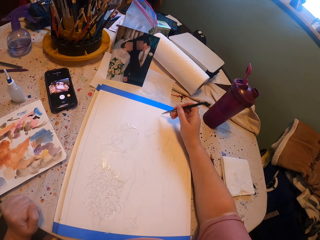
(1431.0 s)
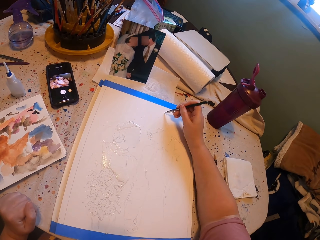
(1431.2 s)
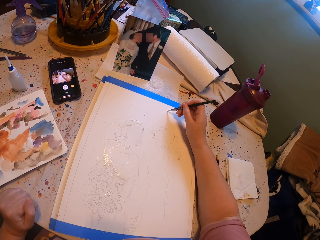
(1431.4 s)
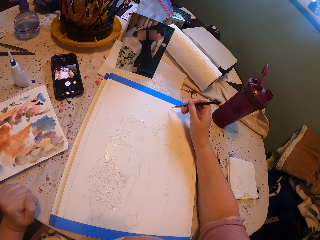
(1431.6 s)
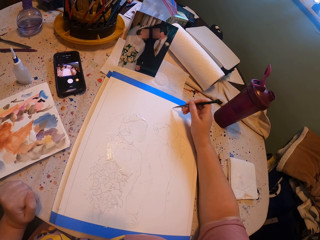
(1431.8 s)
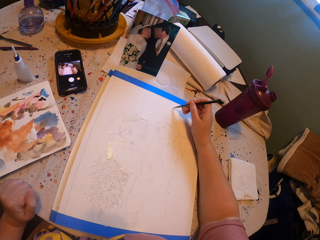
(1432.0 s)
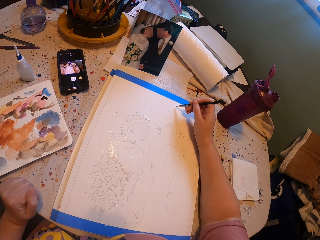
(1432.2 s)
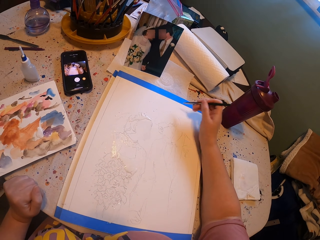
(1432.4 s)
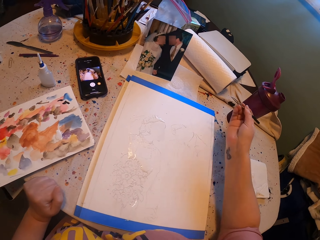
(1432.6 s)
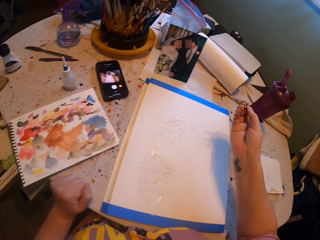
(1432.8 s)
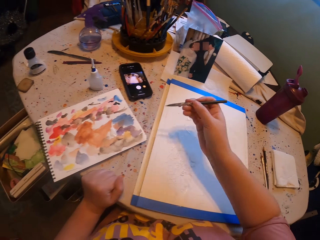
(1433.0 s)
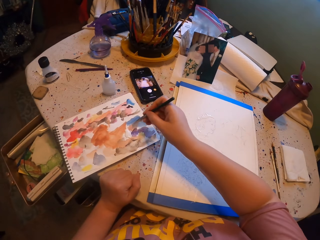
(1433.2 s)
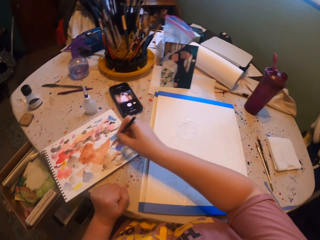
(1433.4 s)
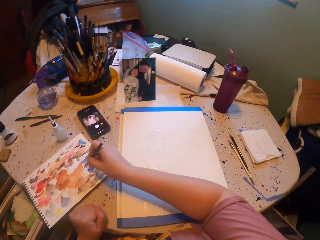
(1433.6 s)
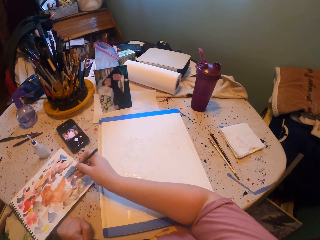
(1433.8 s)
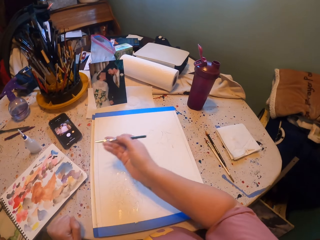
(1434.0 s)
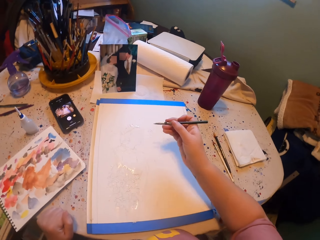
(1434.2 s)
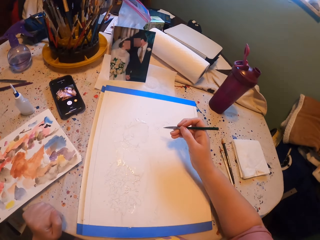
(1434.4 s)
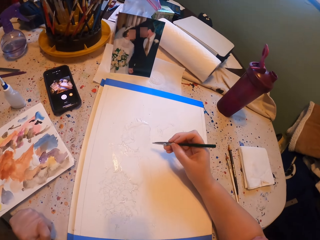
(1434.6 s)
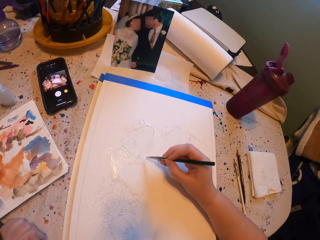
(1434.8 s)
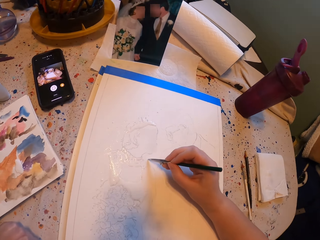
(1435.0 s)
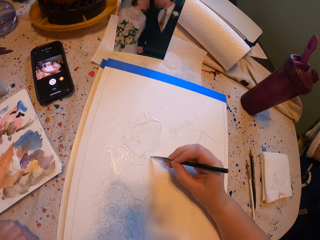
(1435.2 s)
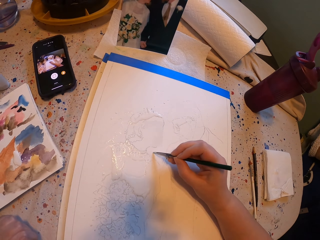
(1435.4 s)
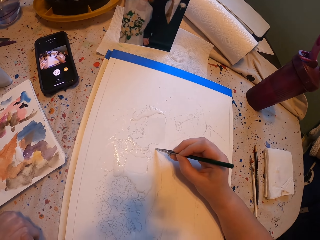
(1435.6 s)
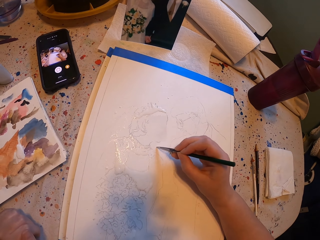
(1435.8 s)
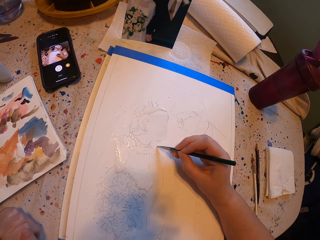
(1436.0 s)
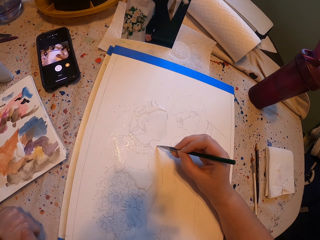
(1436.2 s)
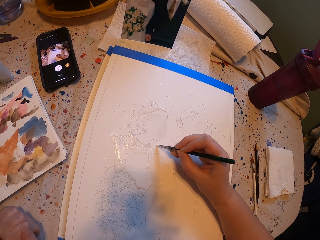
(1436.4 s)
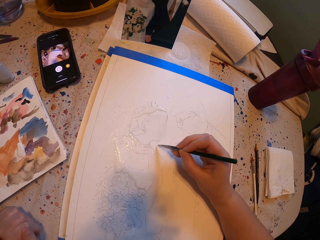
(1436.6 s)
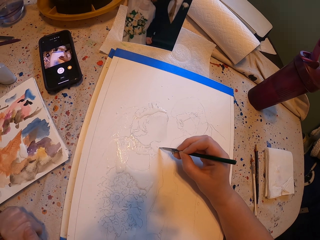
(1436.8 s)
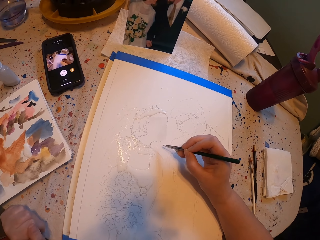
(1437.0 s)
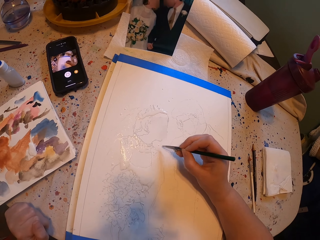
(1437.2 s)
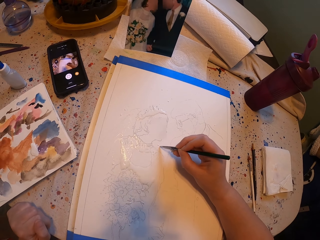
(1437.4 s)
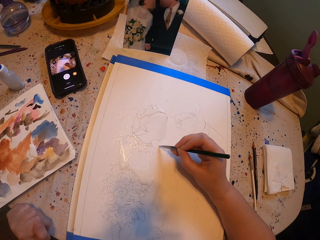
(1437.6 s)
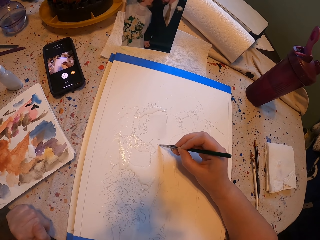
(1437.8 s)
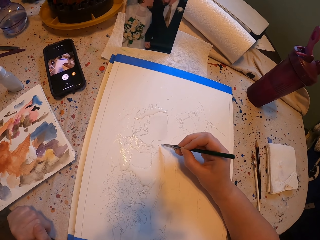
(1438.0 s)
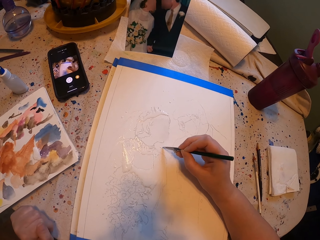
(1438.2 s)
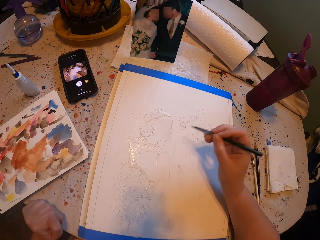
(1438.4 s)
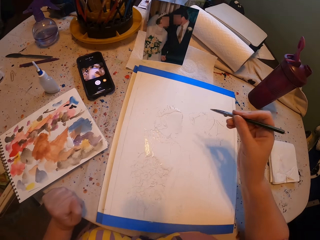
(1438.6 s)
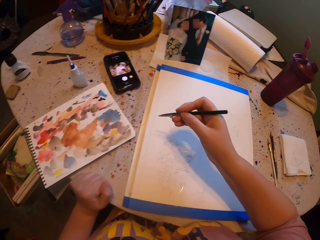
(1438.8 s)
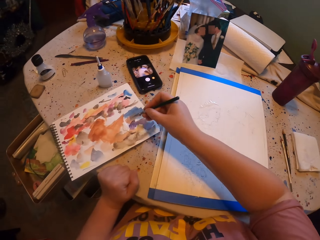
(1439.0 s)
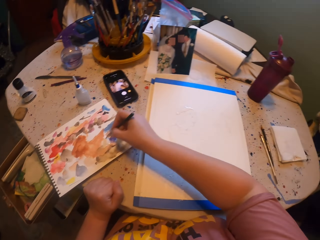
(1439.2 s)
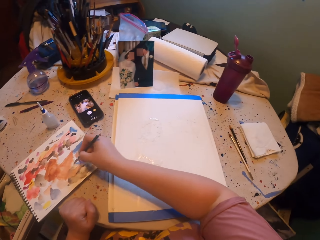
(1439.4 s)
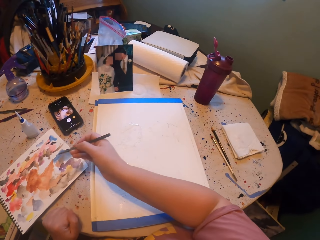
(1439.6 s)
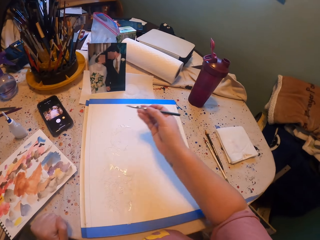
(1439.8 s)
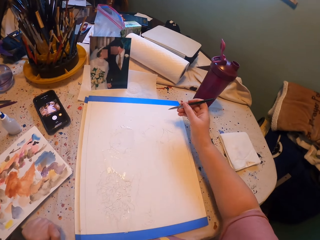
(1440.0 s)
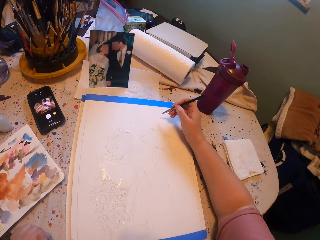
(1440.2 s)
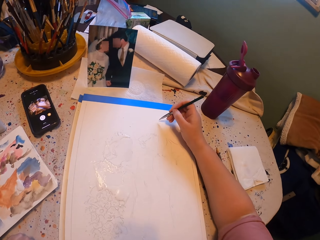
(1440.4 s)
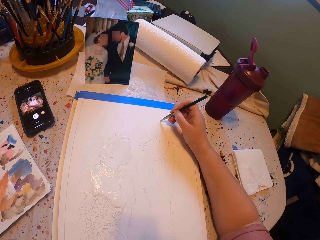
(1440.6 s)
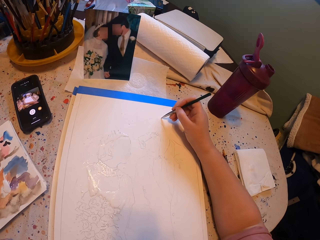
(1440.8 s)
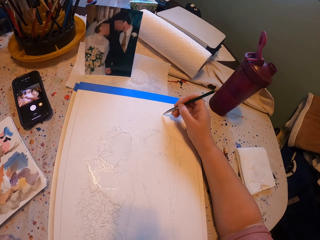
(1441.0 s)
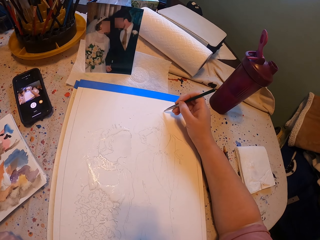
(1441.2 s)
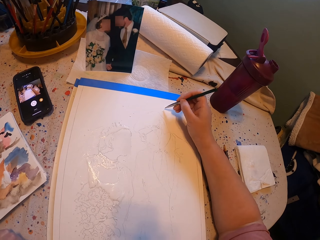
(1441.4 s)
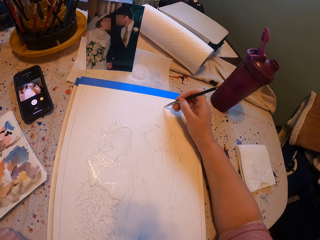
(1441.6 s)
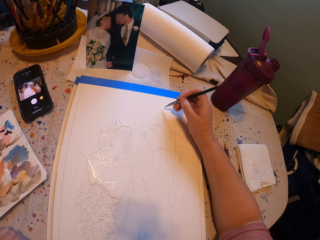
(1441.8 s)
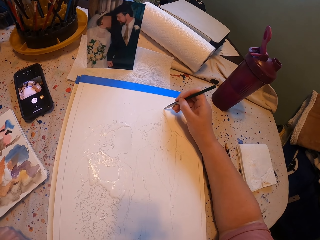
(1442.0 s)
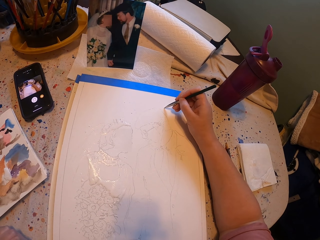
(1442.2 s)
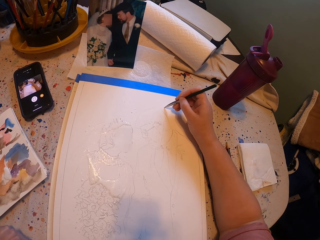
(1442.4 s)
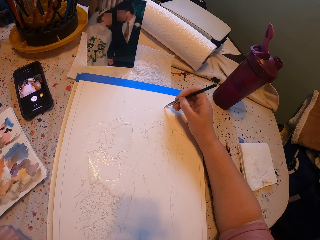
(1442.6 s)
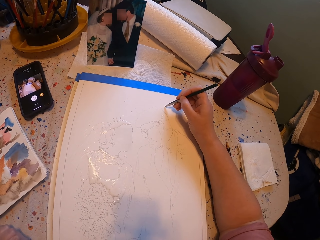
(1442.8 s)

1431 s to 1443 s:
The camera wearer paints a picture with a pen brush. They rub the pen brush on the ink paper. They paint the picture with the pen brush. They rub the pen brush on the ink paper. They paint the picture with the pen brush.

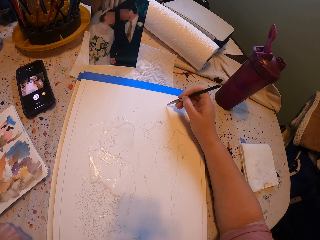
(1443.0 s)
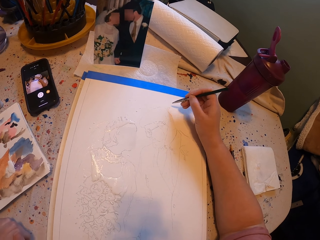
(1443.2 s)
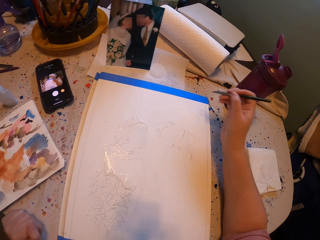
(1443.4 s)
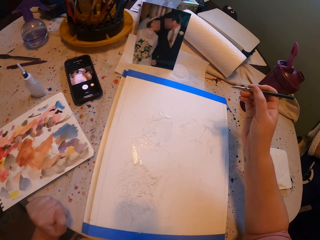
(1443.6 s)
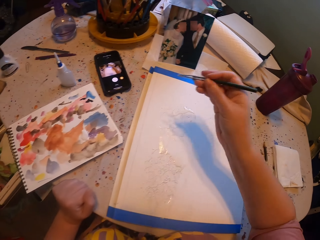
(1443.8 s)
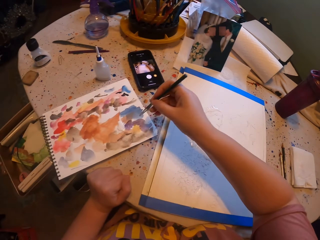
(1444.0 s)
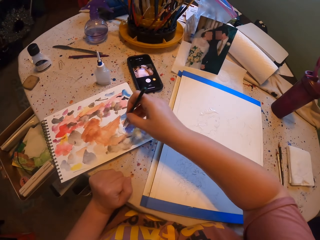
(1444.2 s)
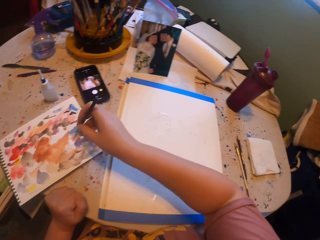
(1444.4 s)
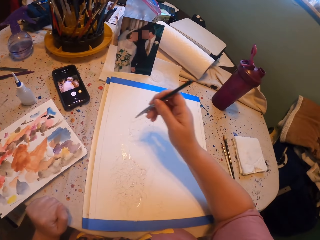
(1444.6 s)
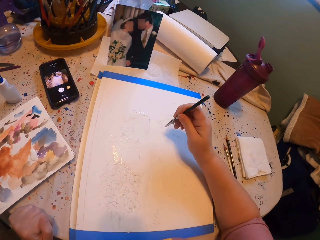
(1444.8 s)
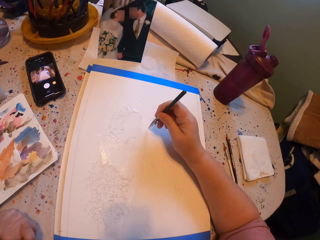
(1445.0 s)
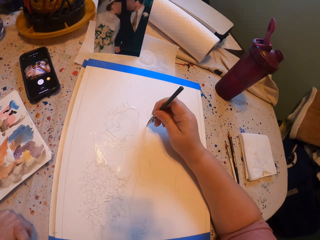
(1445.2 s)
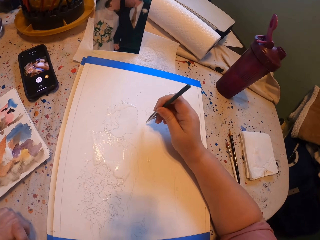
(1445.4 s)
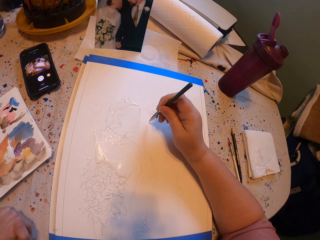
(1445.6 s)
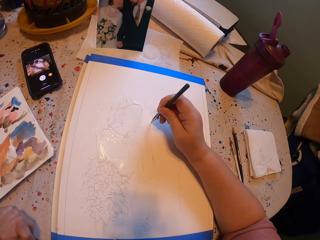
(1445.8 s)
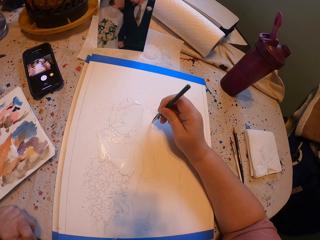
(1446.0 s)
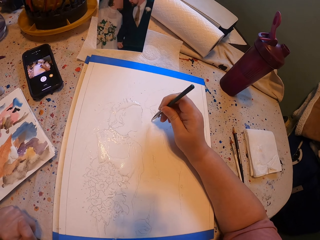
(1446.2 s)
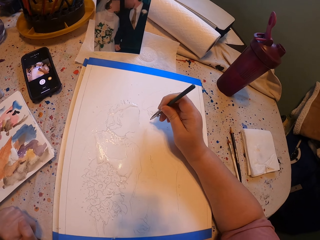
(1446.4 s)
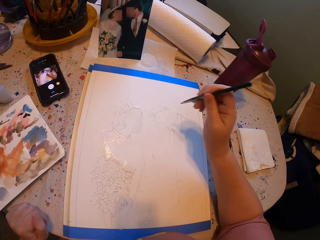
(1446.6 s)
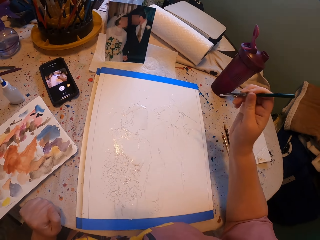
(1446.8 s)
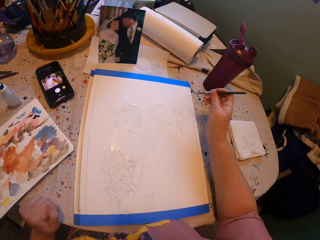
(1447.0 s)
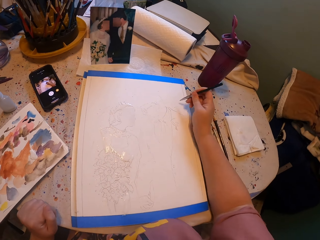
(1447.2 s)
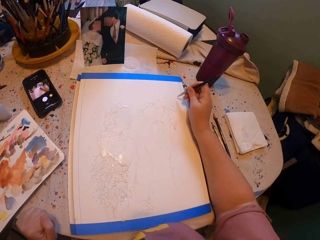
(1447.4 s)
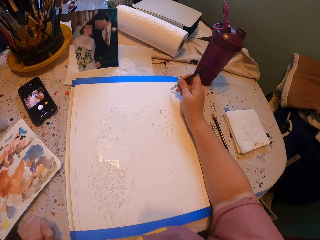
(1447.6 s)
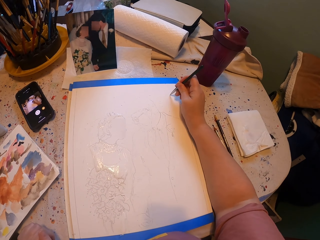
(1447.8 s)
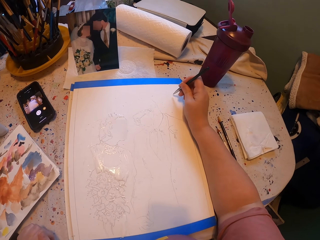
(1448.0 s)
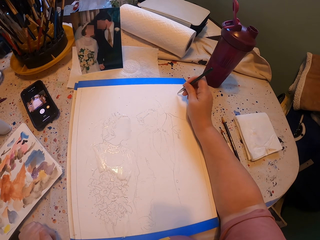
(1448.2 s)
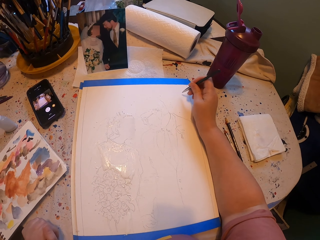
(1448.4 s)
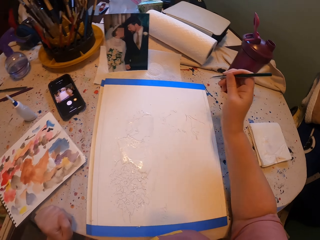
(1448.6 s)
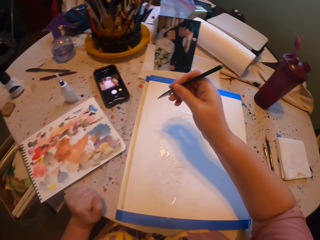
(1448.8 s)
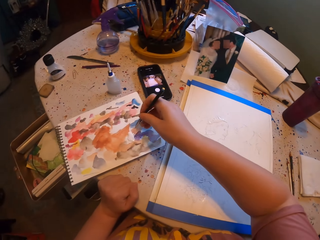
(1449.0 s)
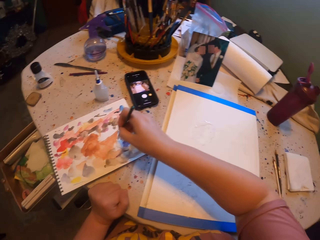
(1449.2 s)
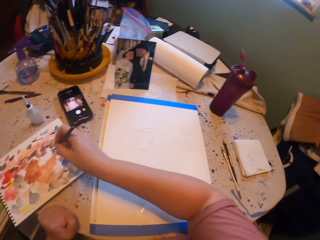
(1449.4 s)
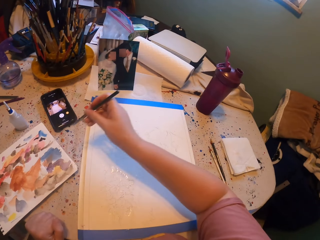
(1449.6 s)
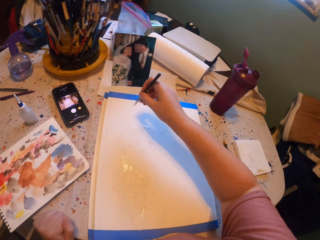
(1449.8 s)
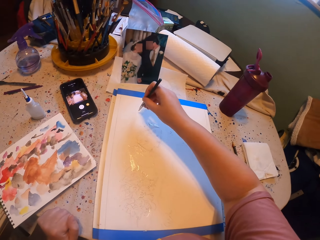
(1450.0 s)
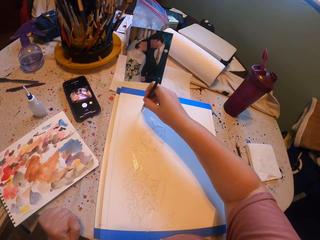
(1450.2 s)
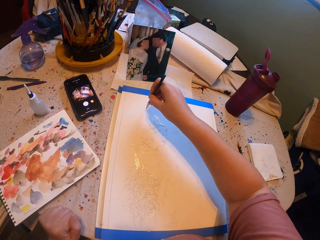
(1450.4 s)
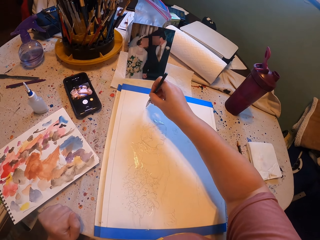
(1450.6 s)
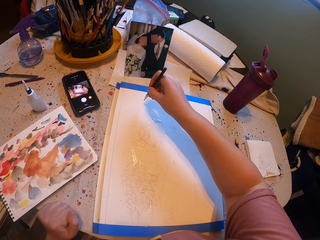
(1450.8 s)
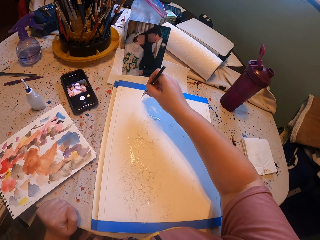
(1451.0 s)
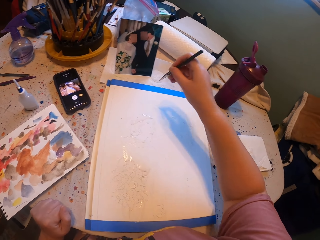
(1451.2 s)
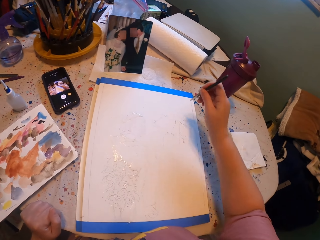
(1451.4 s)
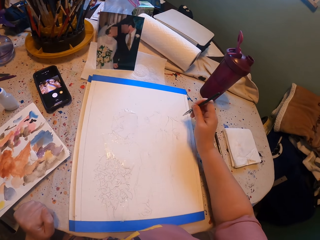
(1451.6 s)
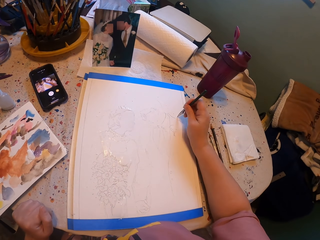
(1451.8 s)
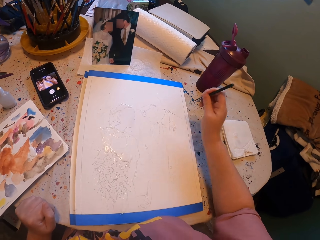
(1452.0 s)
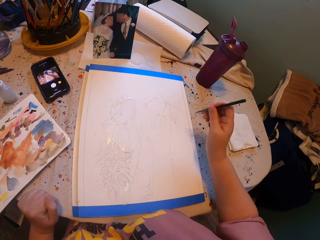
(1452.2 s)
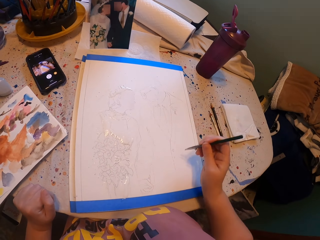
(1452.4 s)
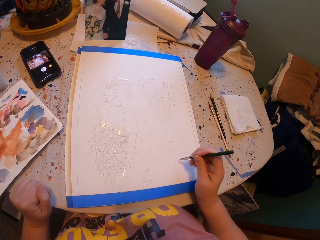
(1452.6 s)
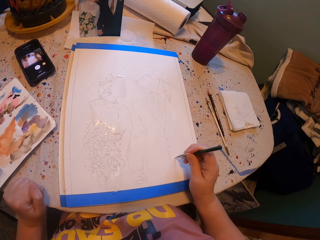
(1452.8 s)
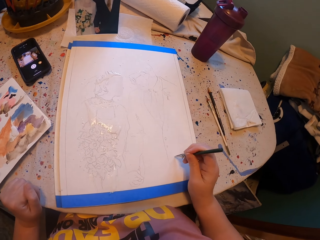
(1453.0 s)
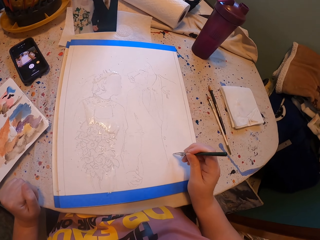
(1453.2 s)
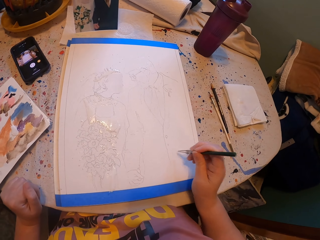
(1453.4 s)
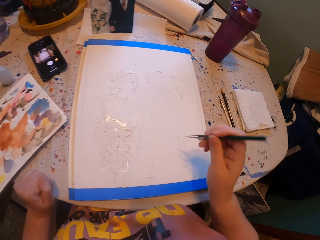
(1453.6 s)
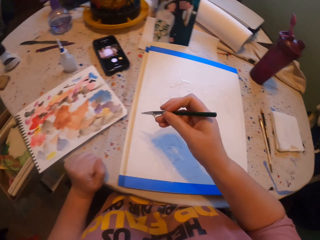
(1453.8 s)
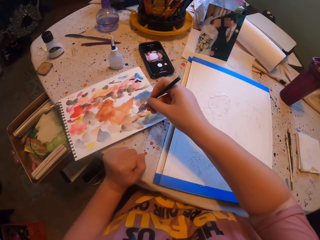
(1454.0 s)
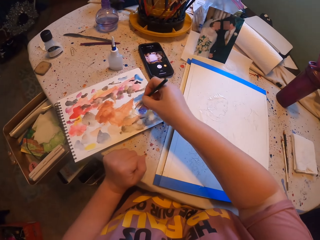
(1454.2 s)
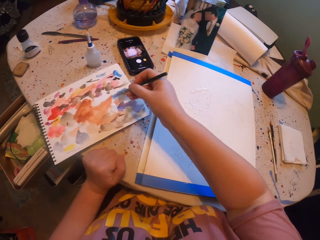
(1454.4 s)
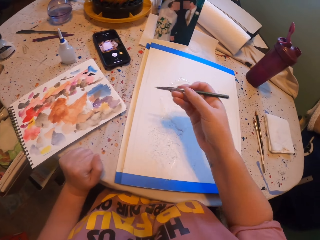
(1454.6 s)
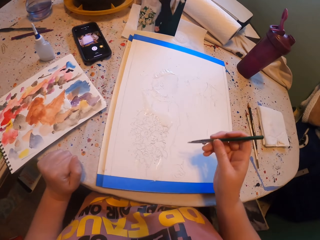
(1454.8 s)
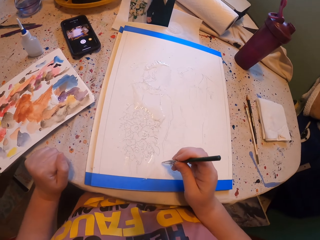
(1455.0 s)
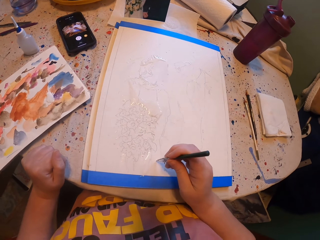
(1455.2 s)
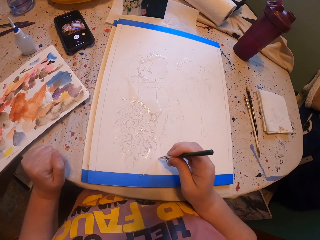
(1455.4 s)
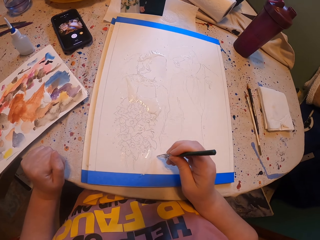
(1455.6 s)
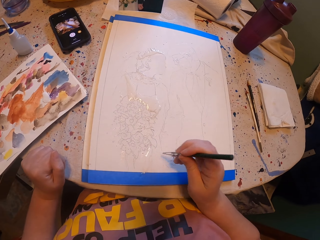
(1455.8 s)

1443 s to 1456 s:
The camera wearer rubs a pen brush on the ink paper. They paint a picture with the pen brush. They rub the pen brush on the ink paper. They paint the picture with the pen brush. They rub the pen brush on the ink paper. They paint the picture with the pen brush.
